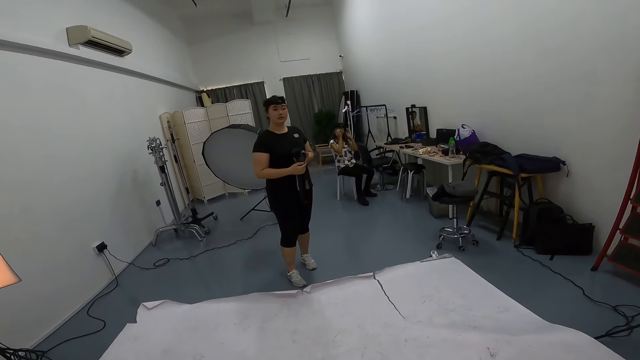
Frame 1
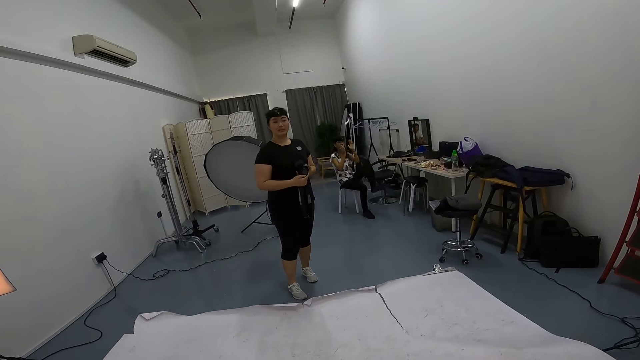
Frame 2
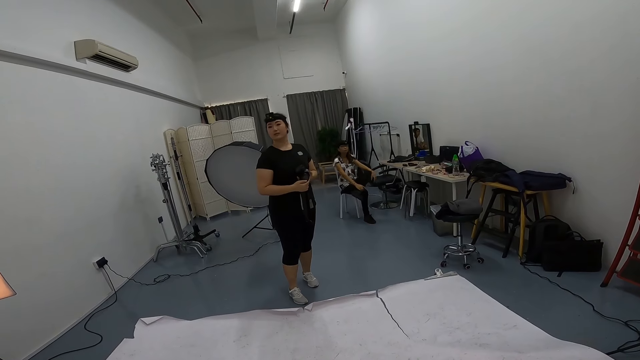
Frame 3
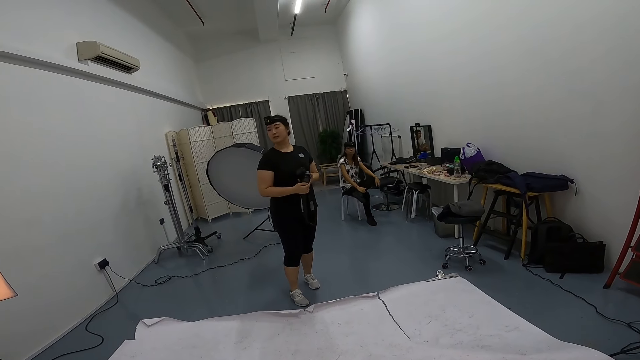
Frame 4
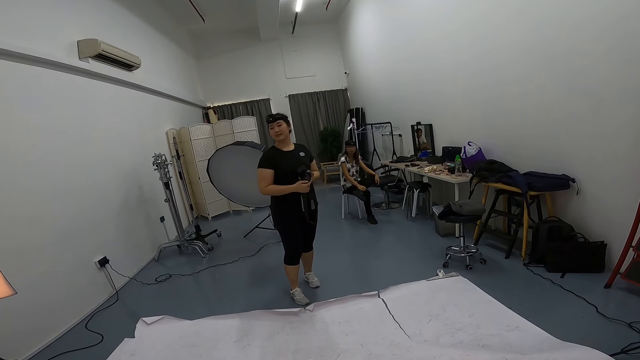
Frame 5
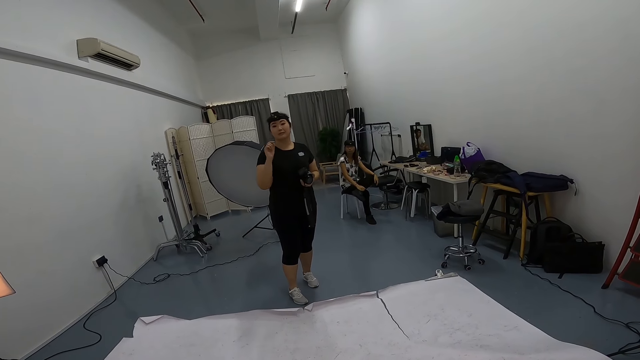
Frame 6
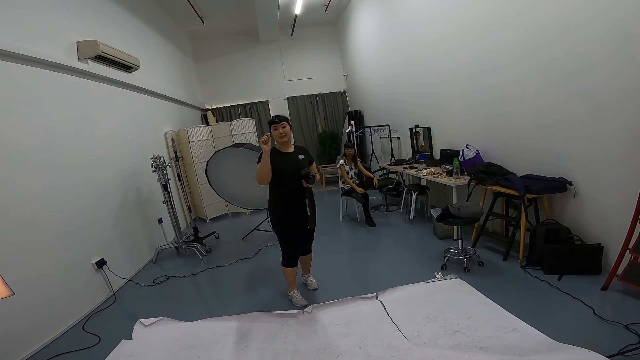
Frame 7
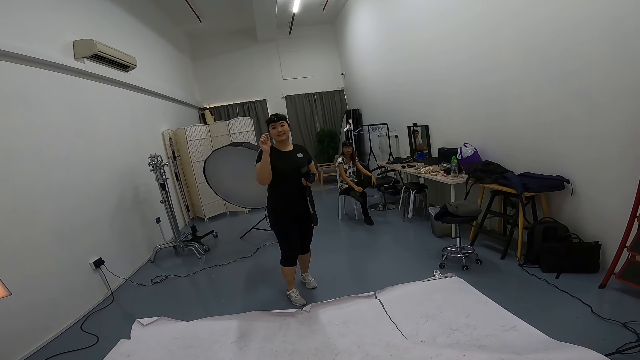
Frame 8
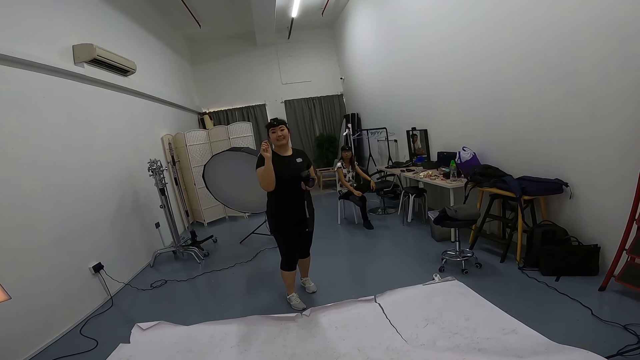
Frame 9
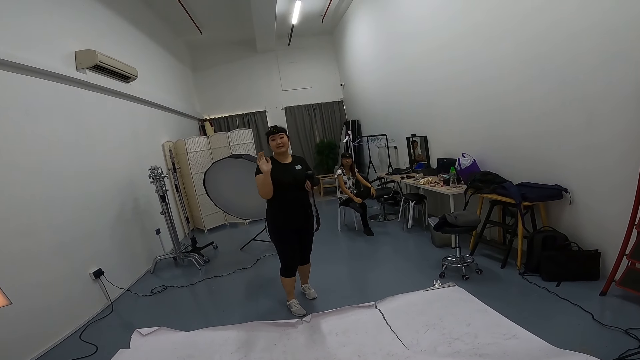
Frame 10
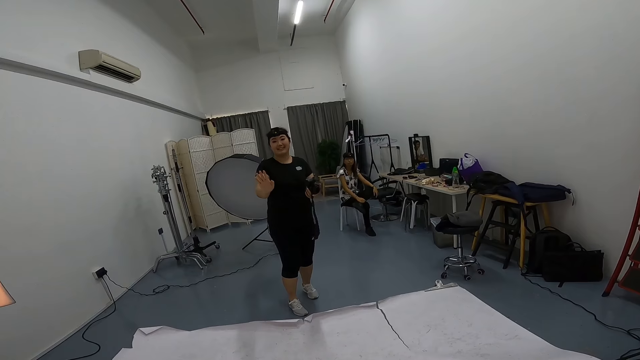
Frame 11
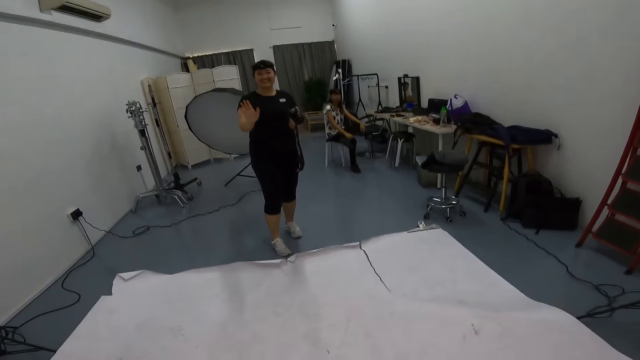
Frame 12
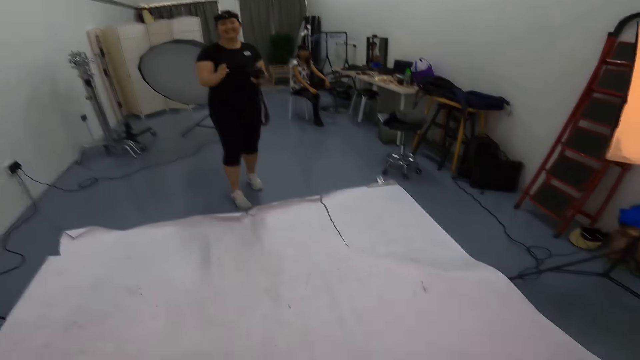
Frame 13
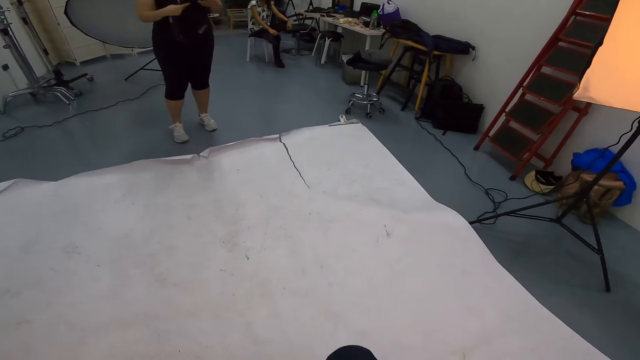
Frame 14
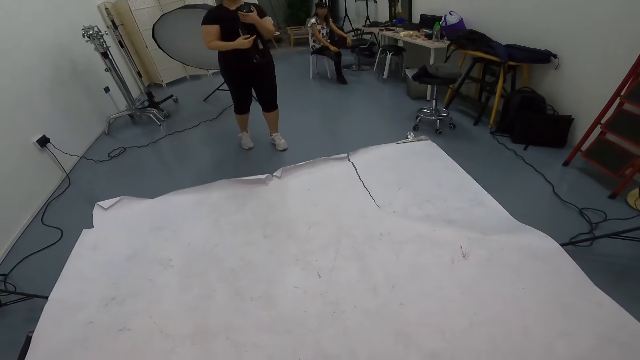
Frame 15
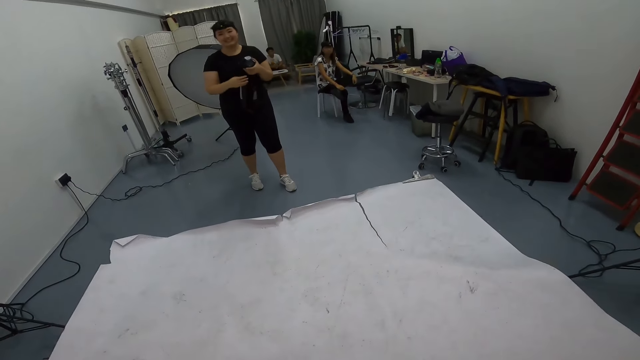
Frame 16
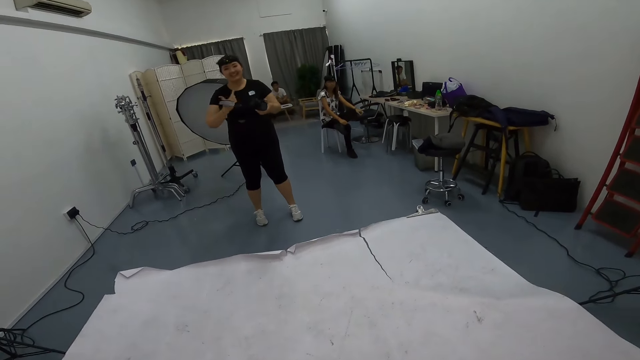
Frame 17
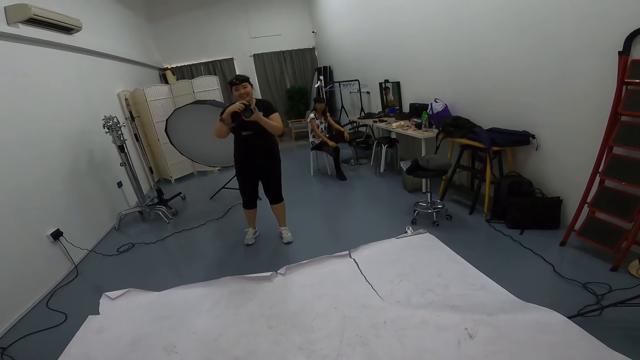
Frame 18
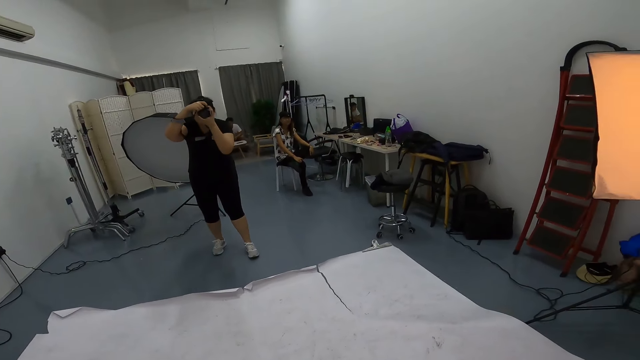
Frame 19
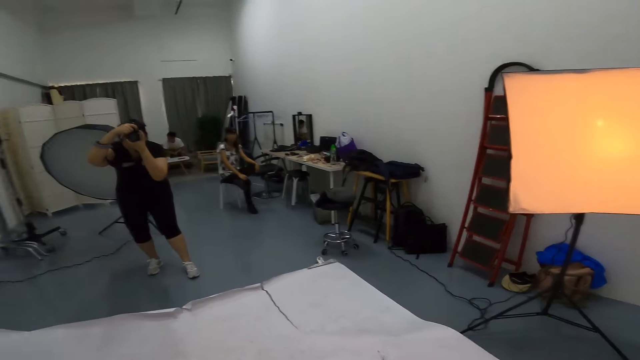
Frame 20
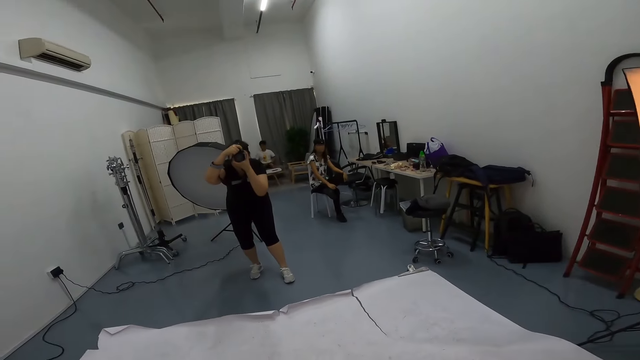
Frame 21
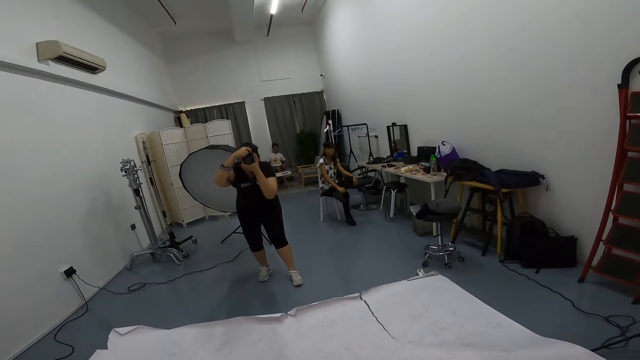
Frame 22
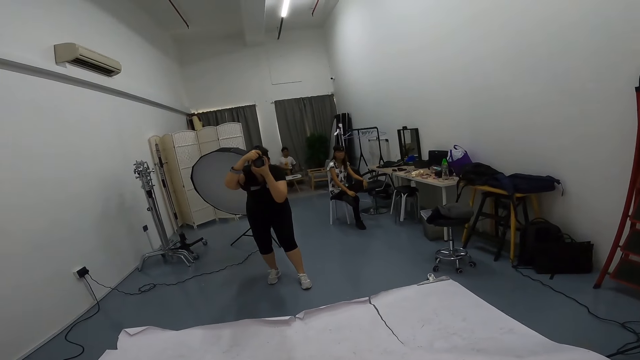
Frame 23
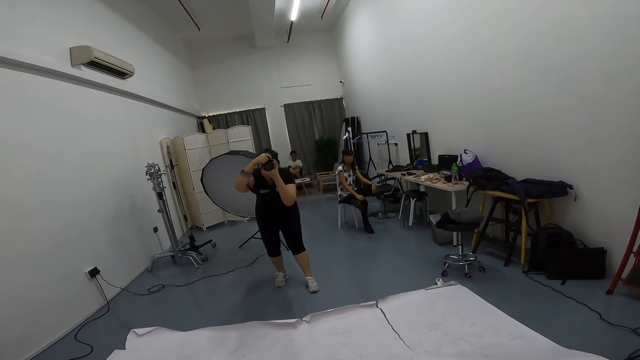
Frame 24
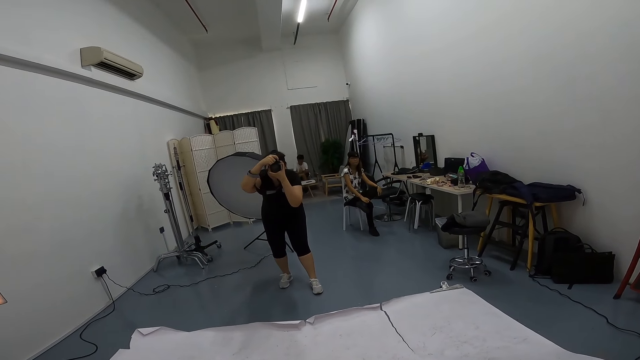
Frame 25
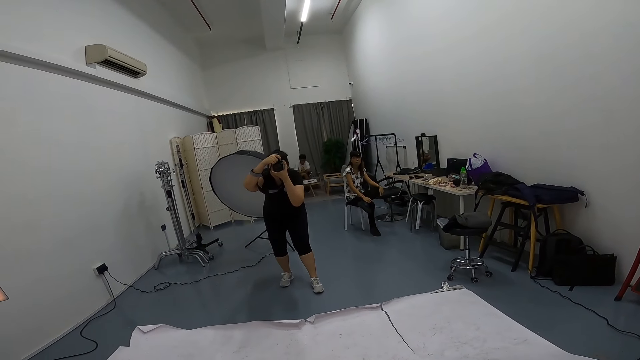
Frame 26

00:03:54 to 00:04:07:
A woman holds her glasses. The woman places her leg on another and holds her legs. Another woman moves her hand. The other woman rolls the camera rope strap on her hand. The other woman bends down and takes a photo of the camera wearer. The first woman looks around the room.

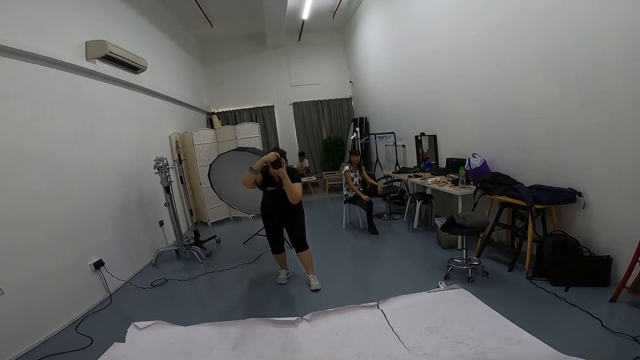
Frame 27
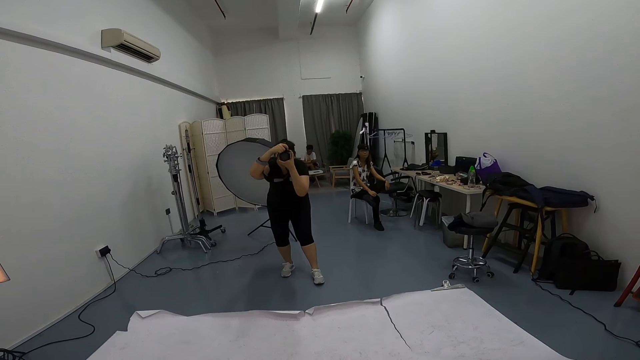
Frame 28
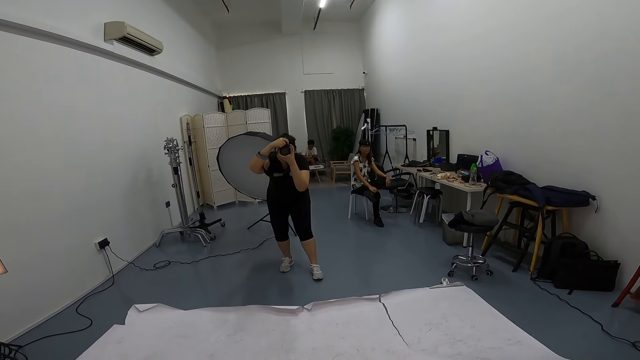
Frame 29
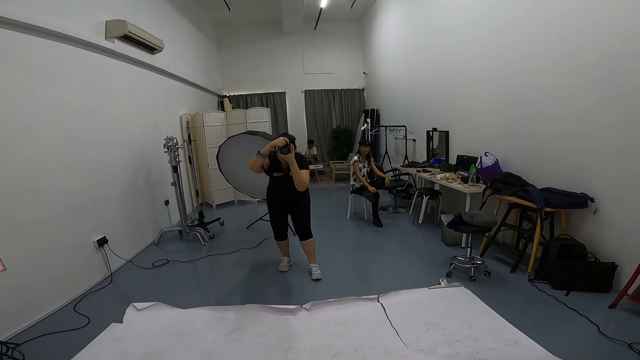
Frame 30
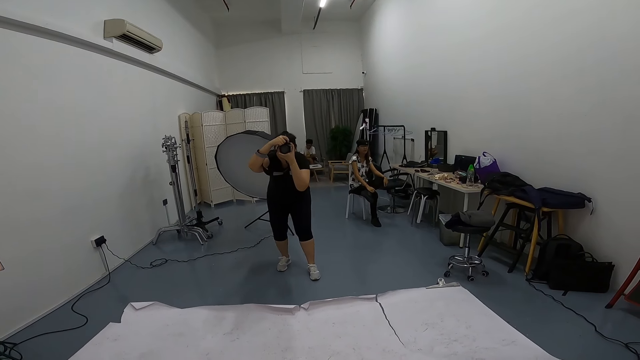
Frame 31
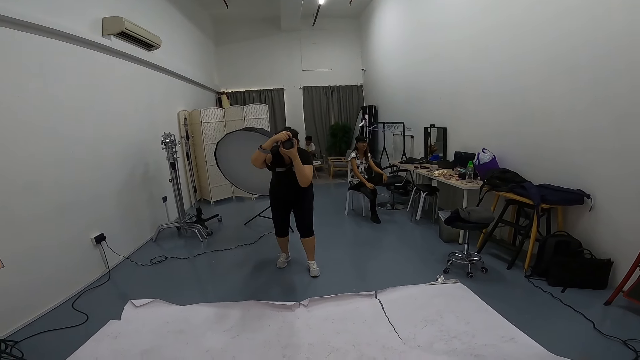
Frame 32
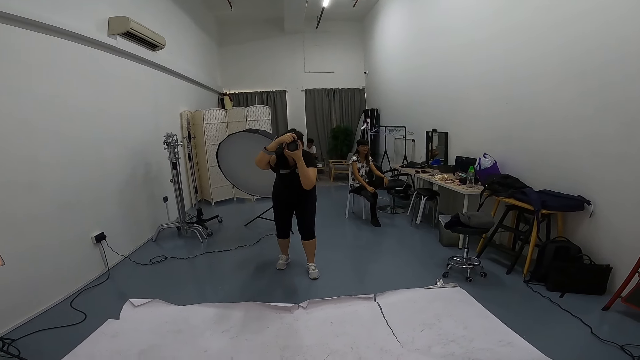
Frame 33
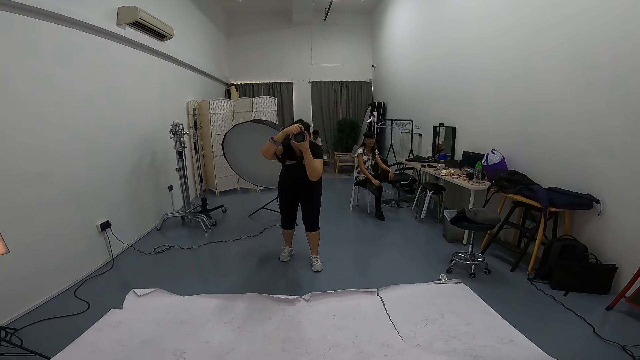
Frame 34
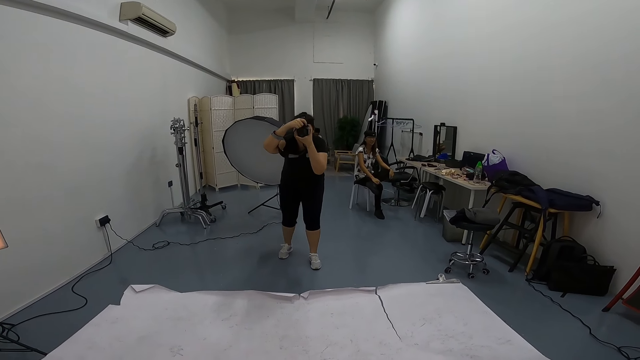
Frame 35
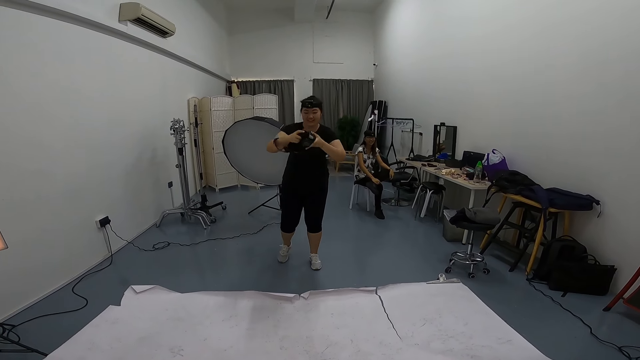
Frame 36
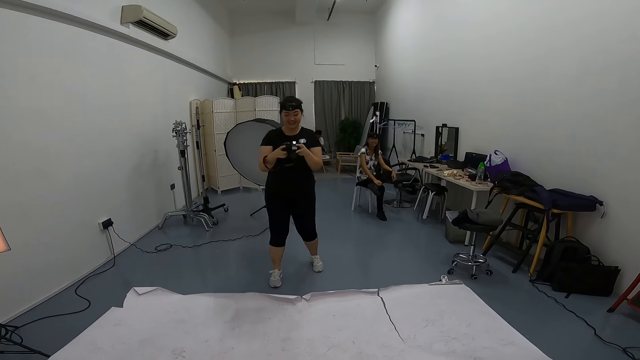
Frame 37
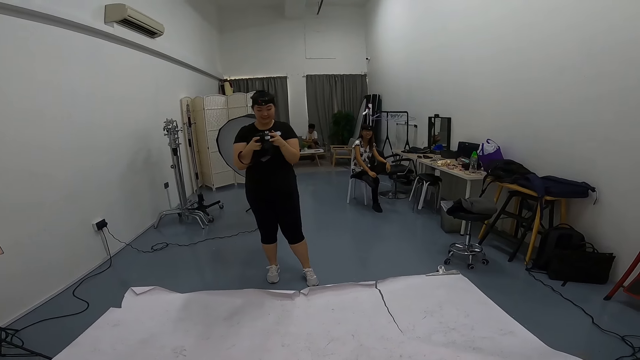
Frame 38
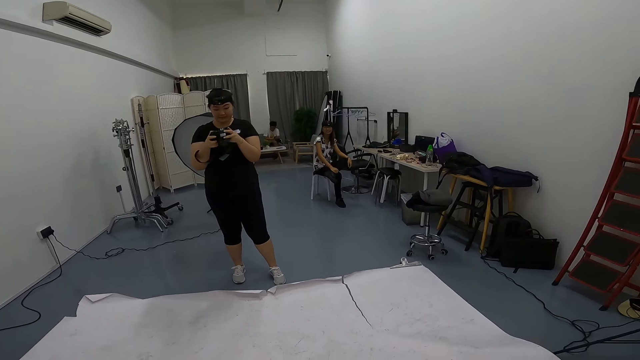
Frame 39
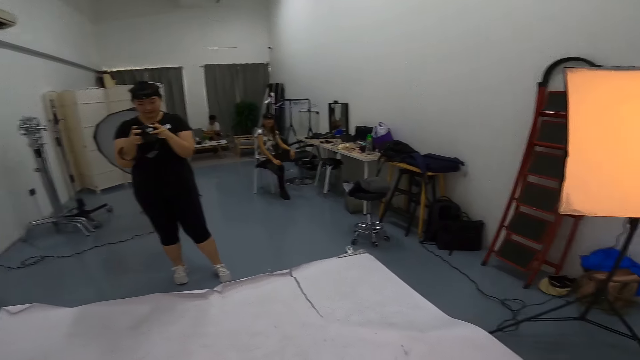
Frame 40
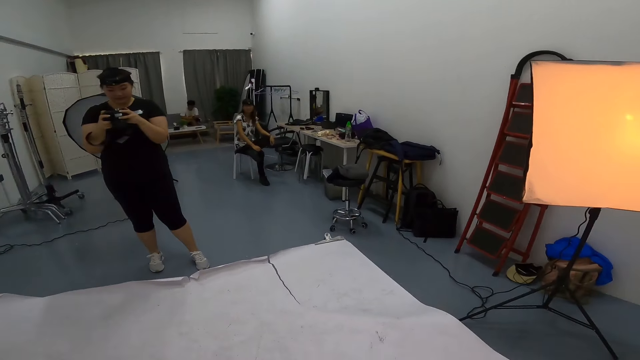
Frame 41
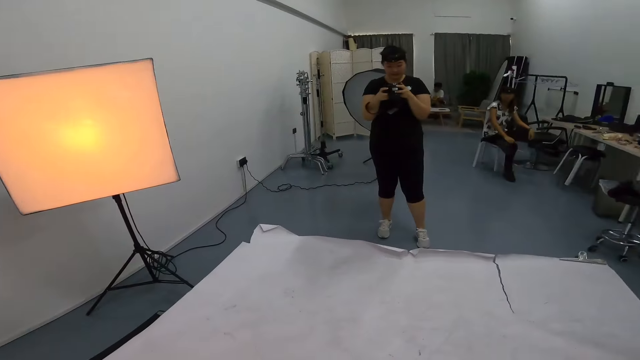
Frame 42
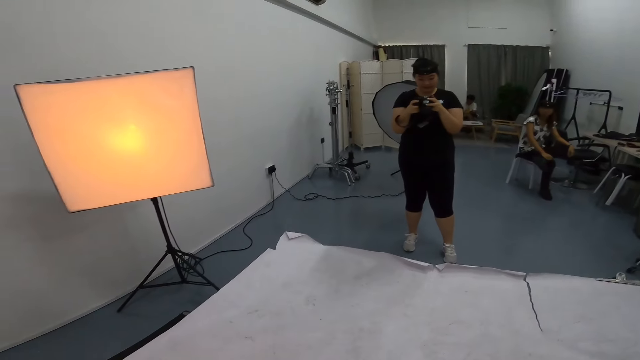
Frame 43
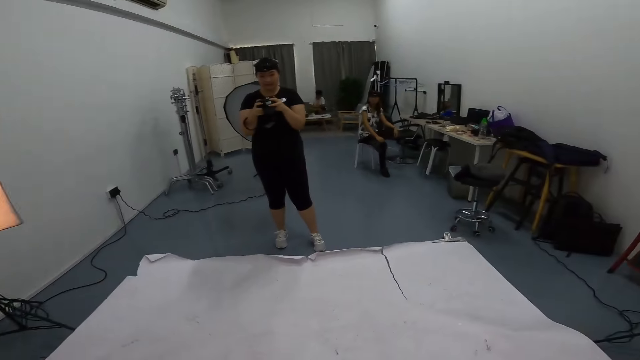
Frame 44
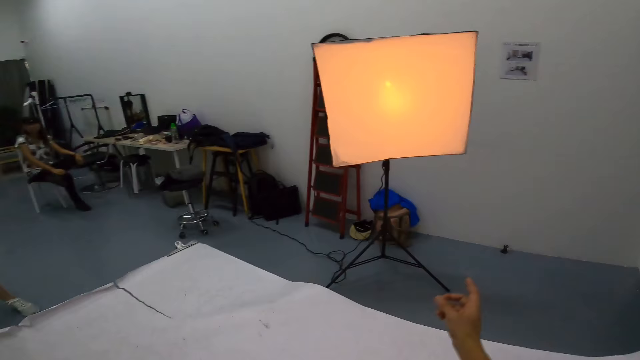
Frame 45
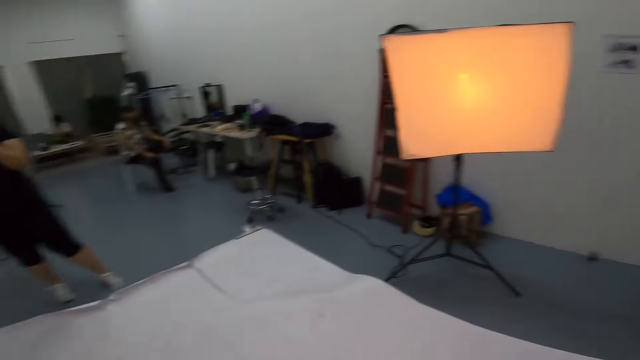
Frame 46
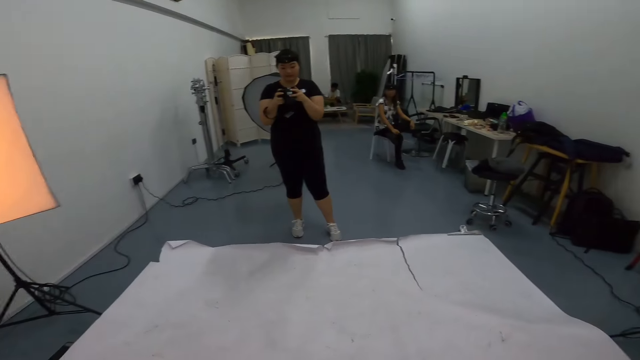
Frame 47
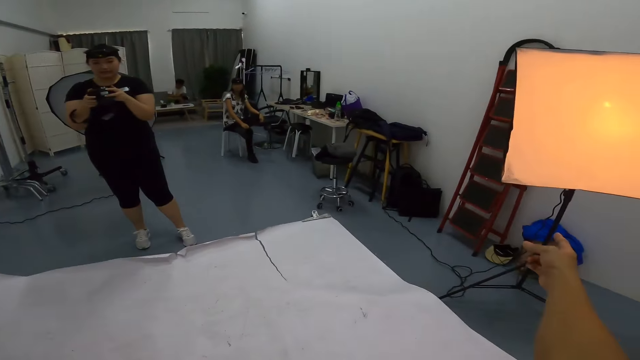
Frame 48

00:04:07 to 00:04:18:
A woman looks around the room. The camera wearer looks at another woman. The other woman takes a picture. The first woman looks around the room. The other woman looks at the photo. The other woman holds the camera. The camera wearer looks around the room. They look aside. They point at the studio soft box stand.
